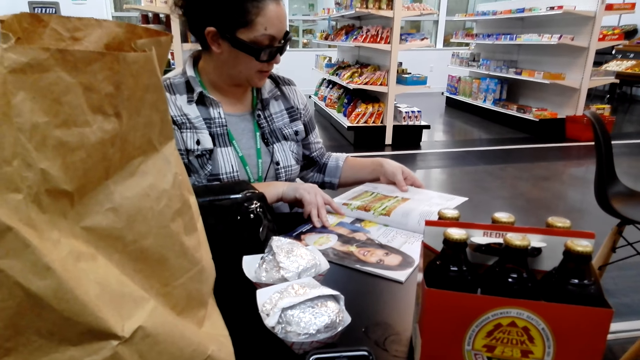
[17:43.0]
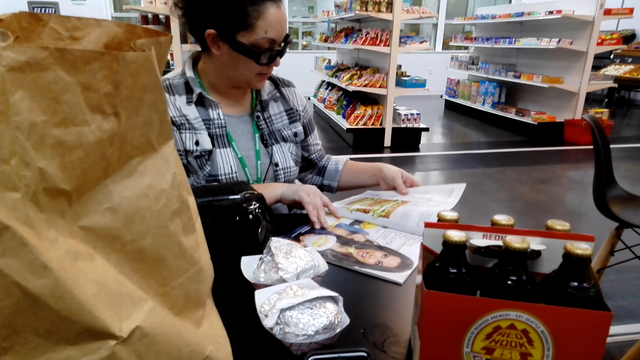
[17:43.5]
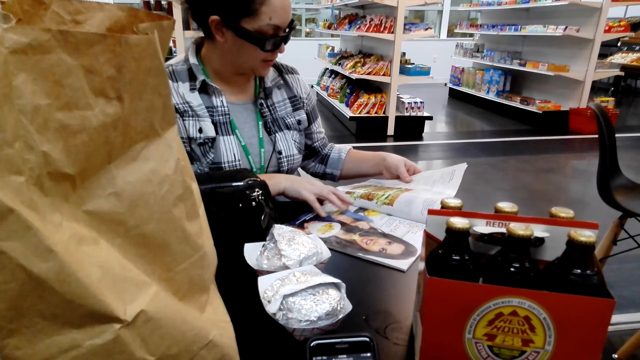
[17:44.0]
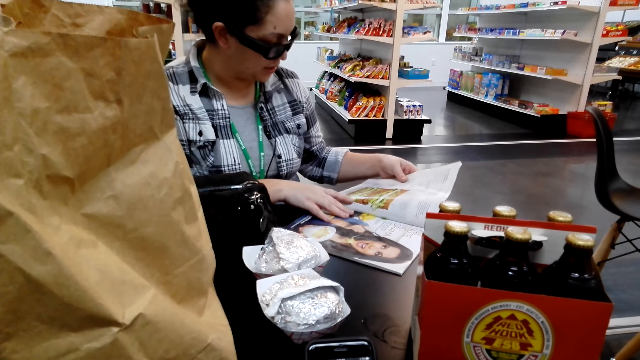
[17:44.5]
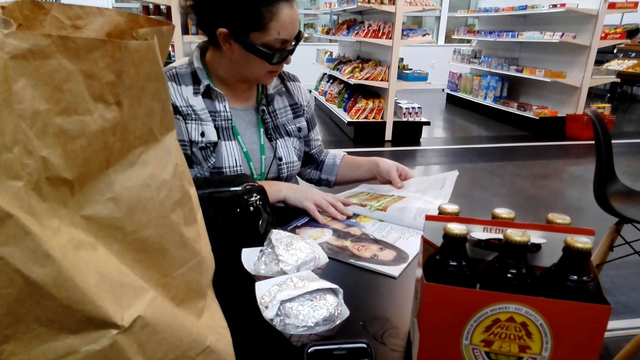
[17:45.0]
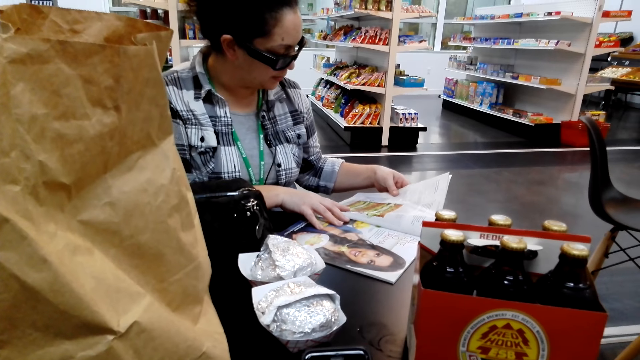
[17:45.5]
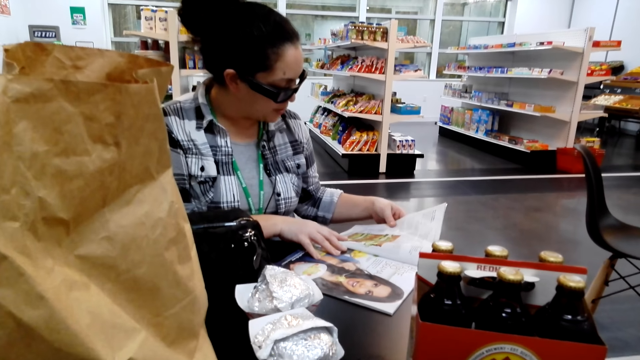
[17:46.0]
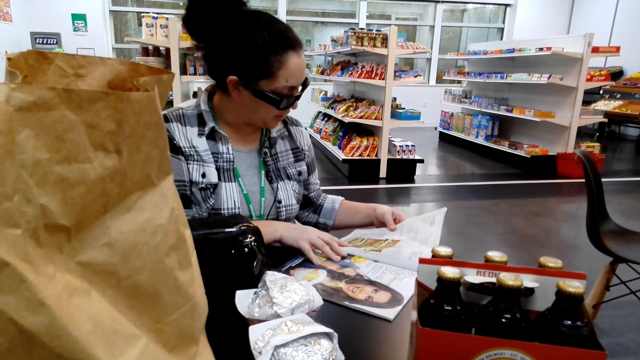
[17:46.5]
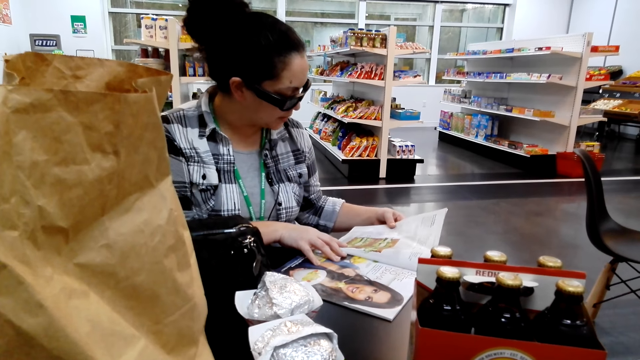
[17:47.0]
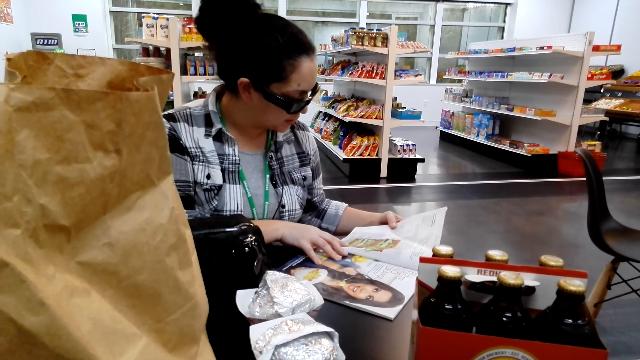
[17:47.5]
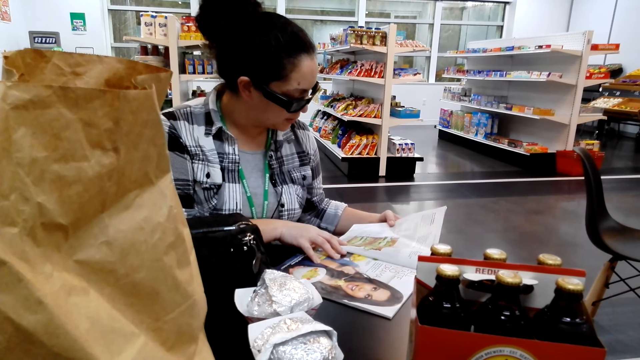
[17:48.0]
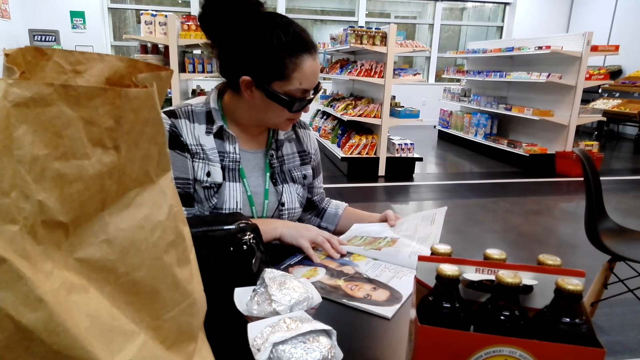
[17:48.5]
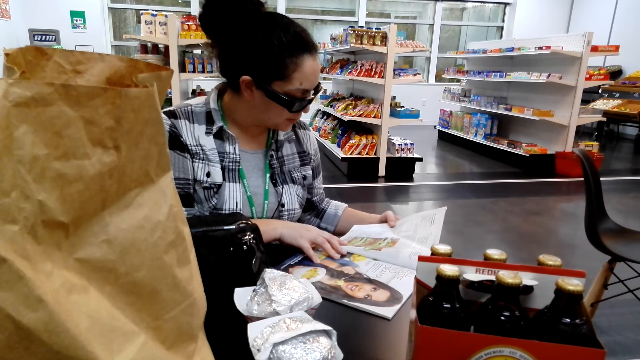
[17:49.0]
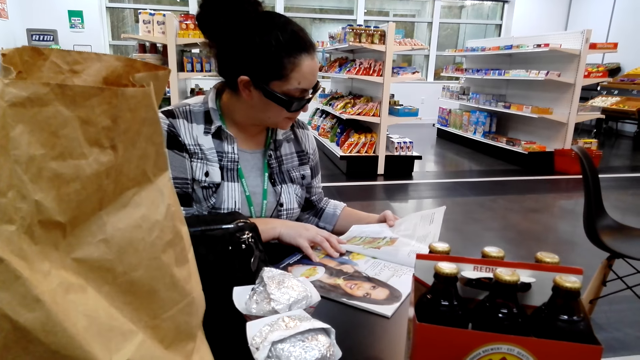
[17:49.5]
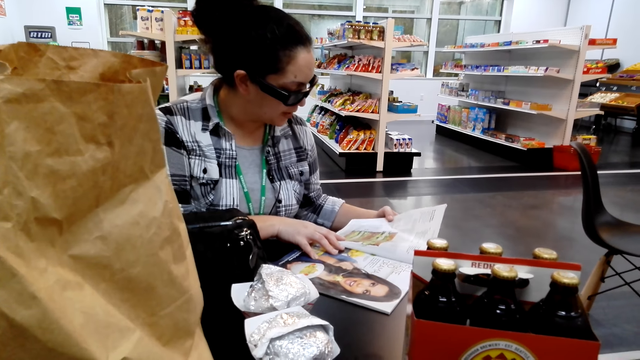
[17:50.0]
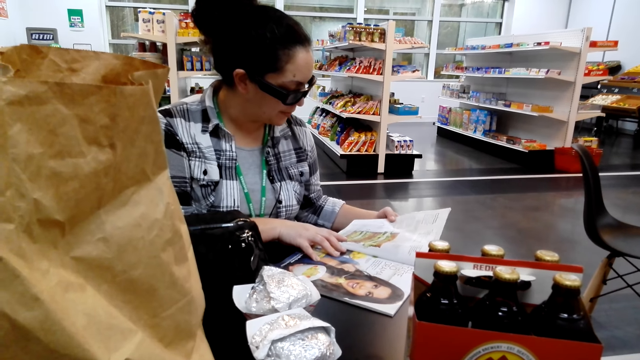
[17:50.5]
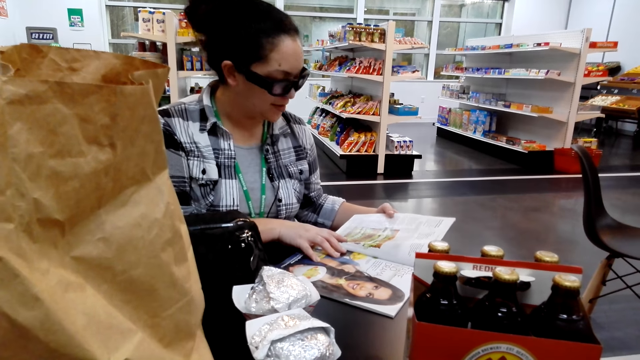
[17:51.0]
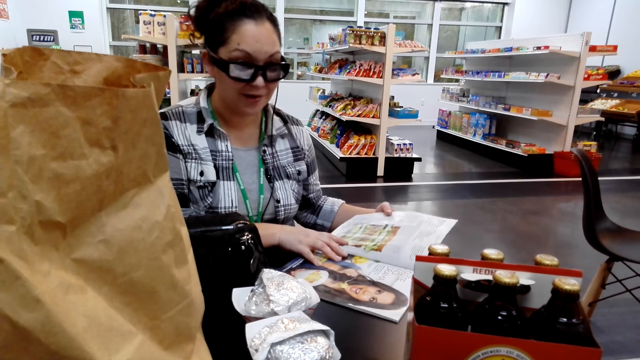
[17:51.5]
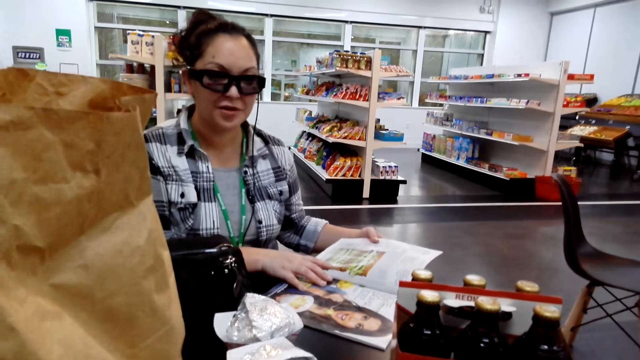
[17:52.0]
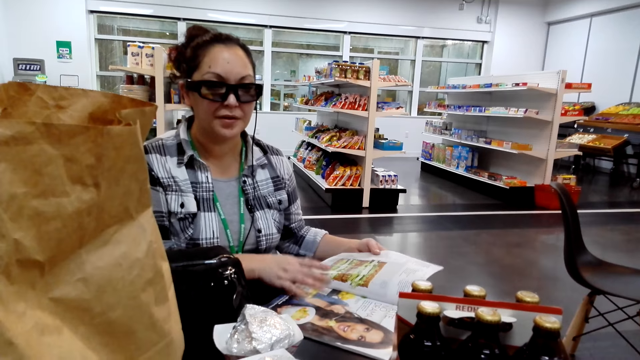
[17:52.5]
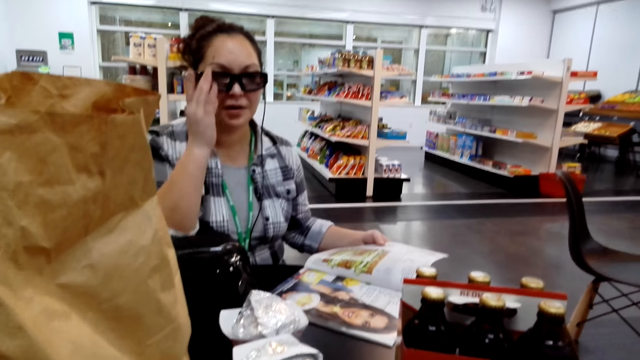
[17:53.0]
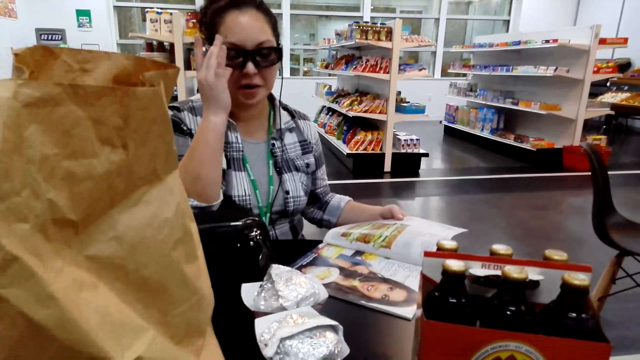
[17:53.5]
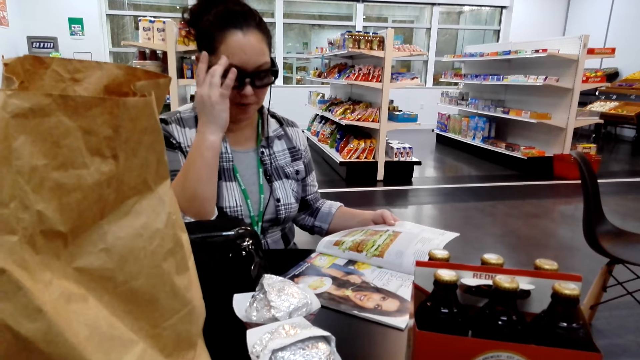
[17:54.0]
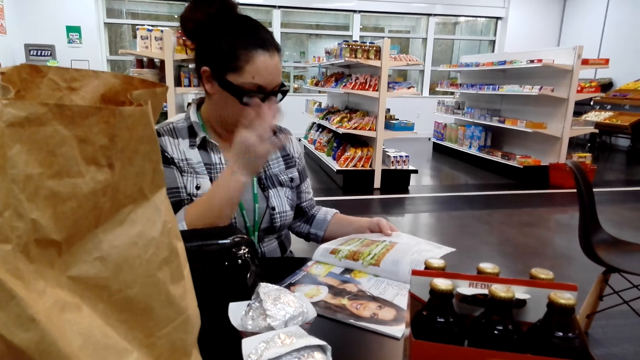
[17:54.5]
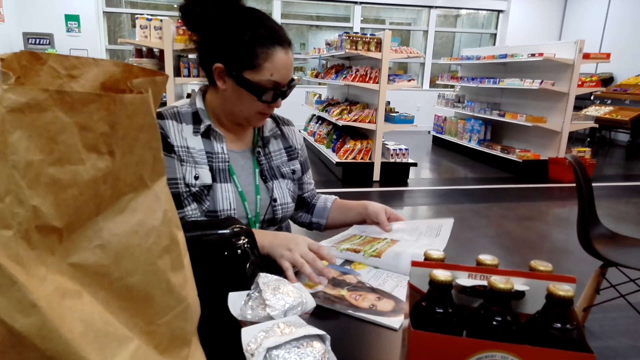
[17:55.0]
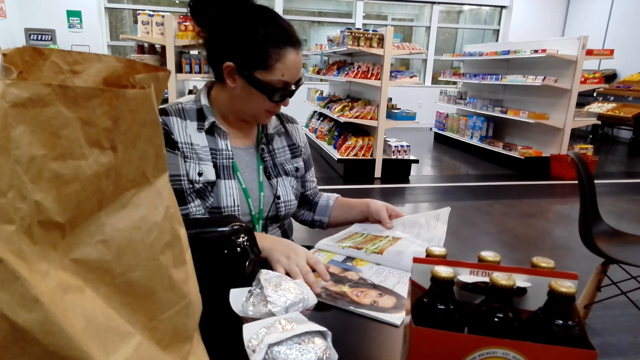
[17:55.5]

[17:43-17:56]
A woman talks. The woman talks with the camera wearer.

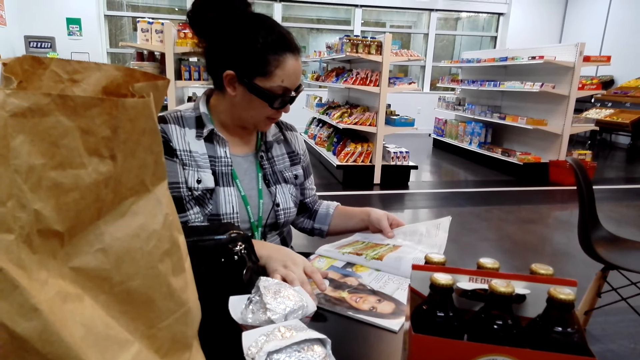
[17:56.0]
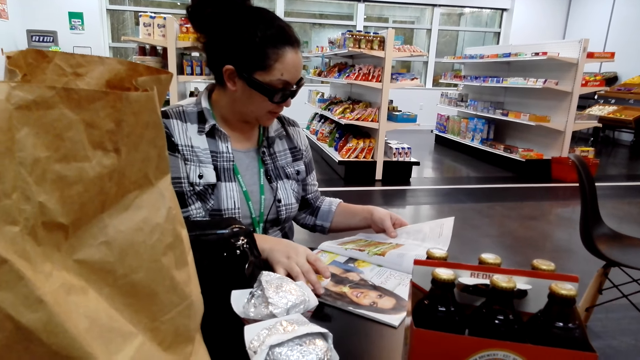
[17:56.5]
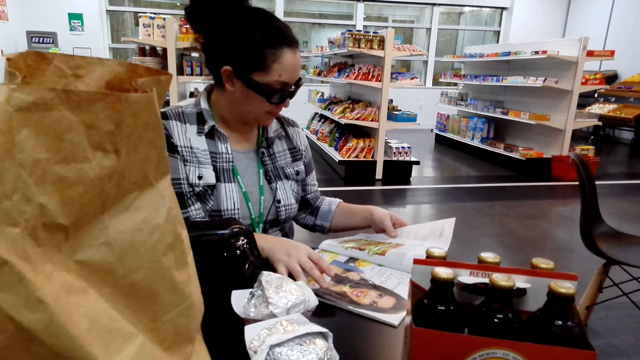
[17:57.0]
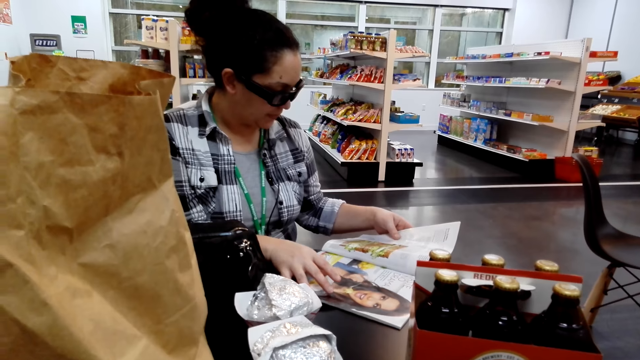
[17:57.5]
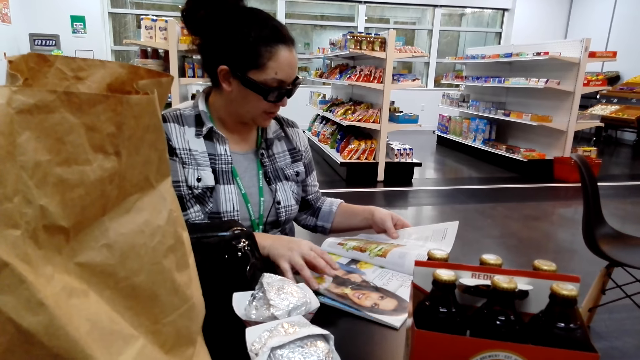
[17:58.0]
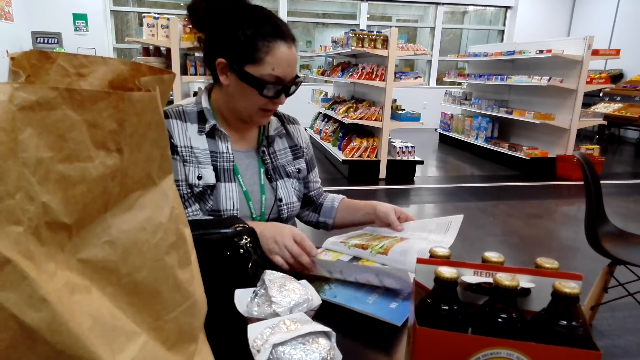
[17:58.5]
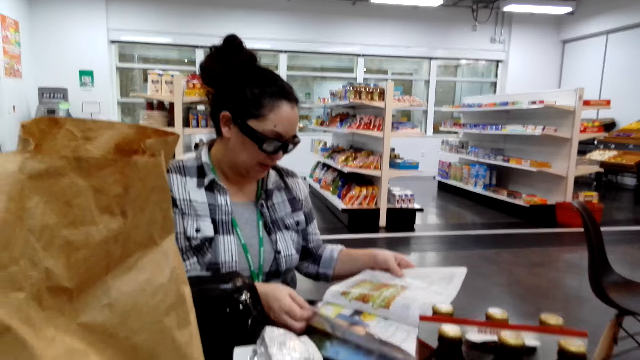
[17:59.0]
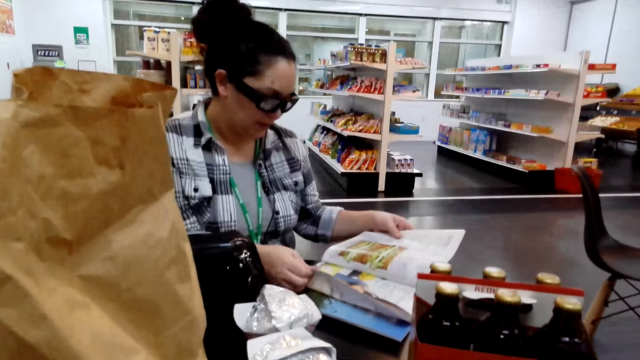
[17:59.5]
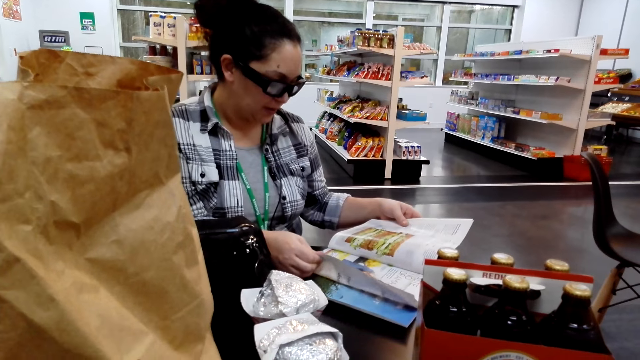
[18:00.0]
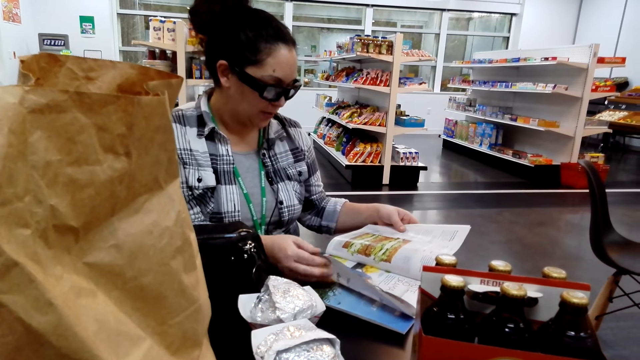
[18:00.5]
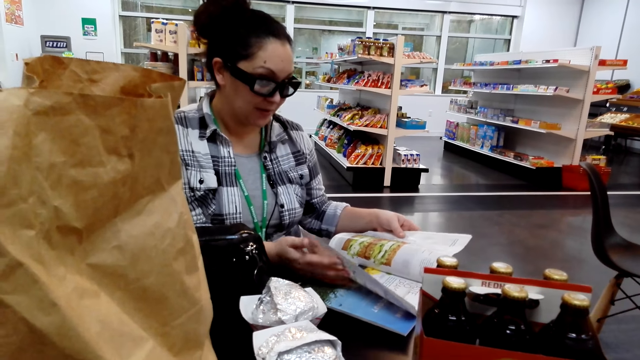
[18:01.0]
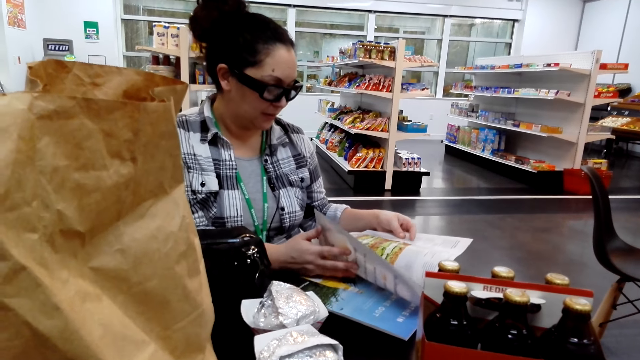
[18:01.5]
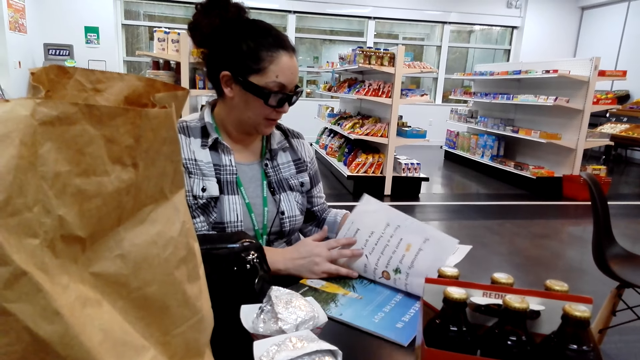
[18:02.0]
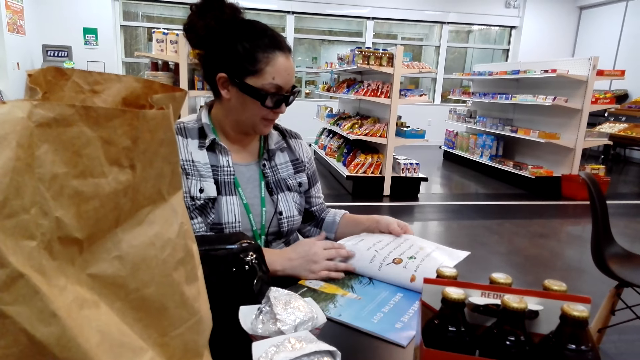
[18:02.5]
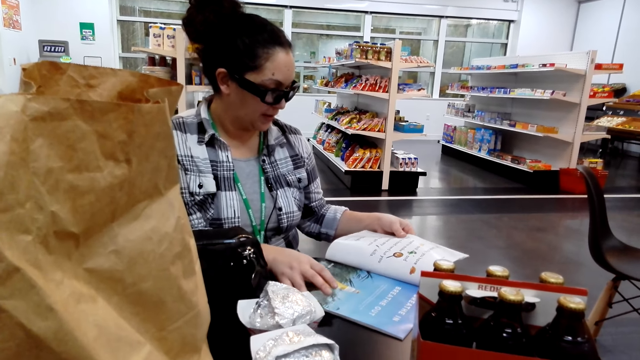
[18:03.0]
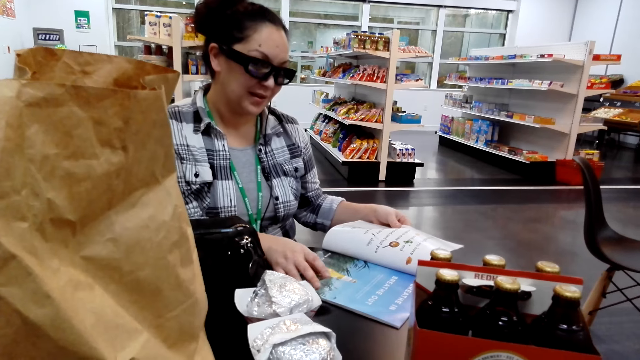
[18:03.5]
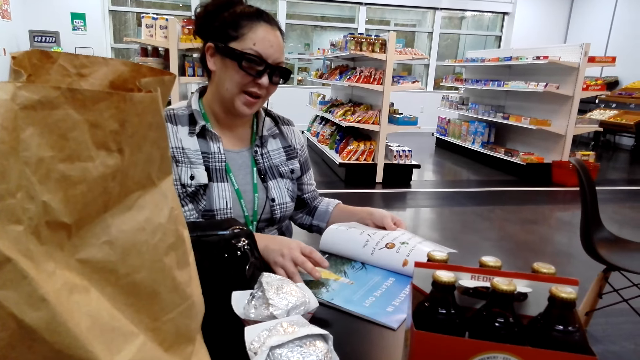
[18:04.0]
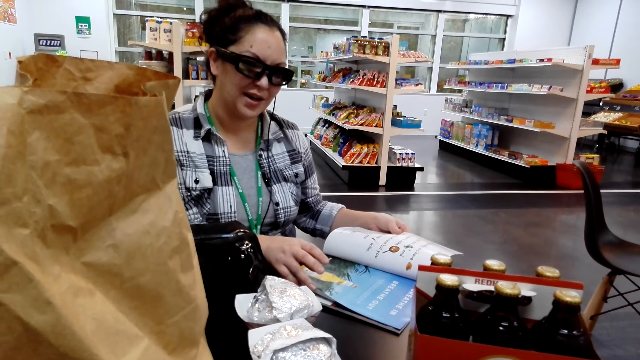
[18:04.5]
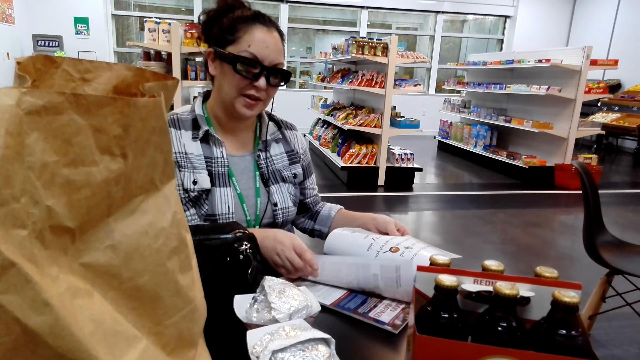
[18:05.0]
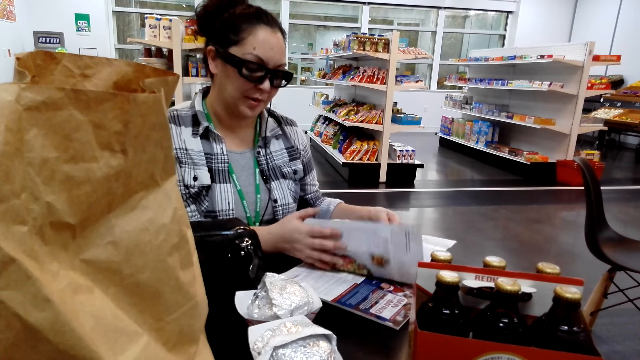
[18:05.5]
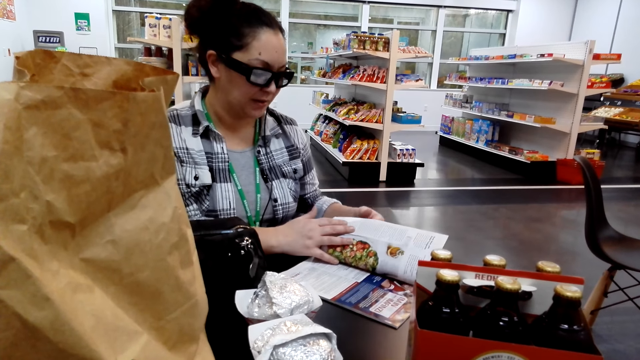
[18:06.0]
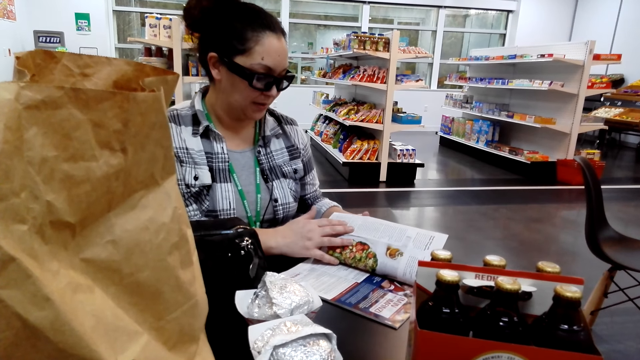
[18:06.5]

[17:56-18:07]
A woman flips a page of the book. The camera wearer talks with the woman.
